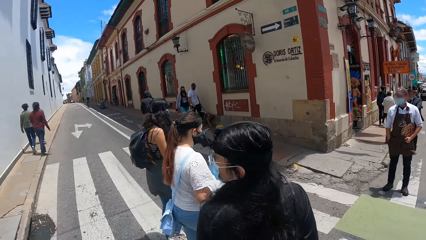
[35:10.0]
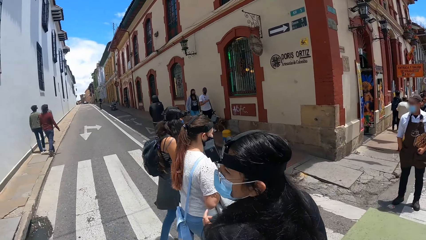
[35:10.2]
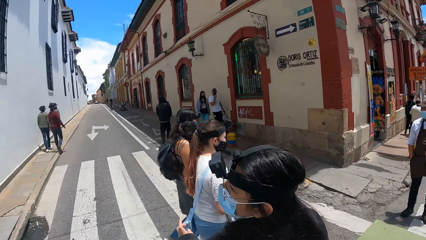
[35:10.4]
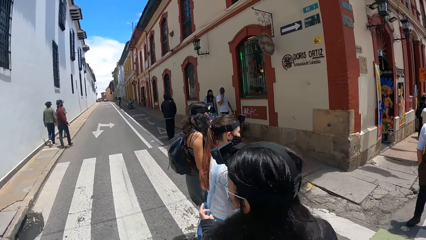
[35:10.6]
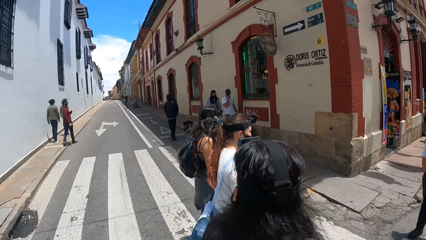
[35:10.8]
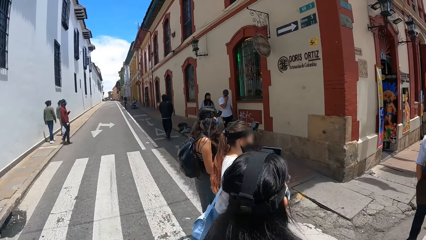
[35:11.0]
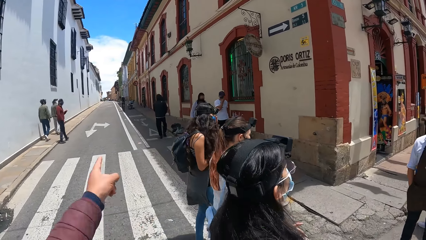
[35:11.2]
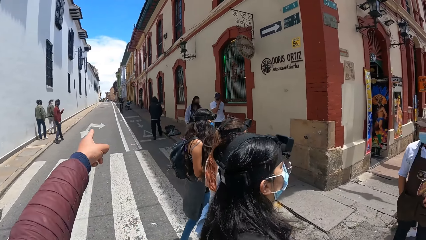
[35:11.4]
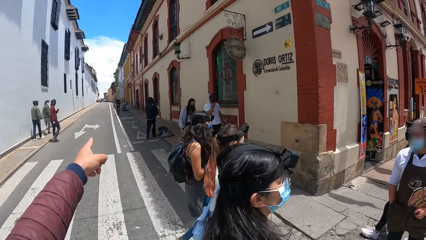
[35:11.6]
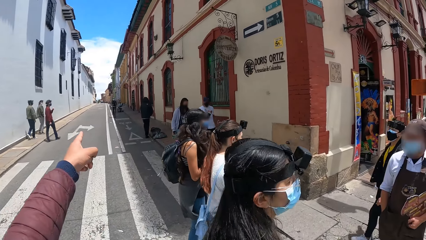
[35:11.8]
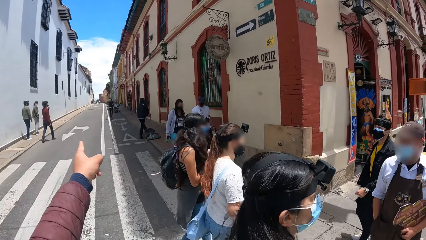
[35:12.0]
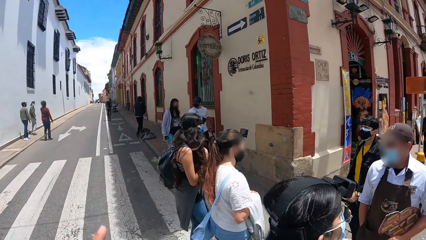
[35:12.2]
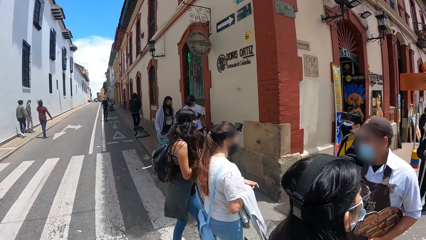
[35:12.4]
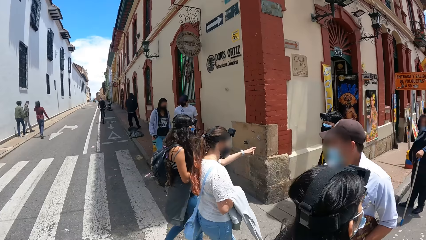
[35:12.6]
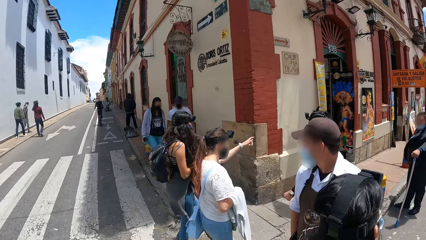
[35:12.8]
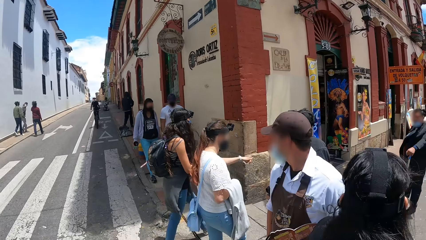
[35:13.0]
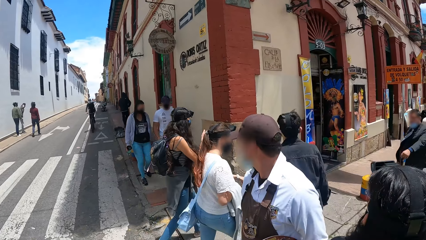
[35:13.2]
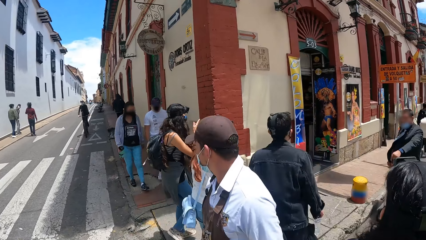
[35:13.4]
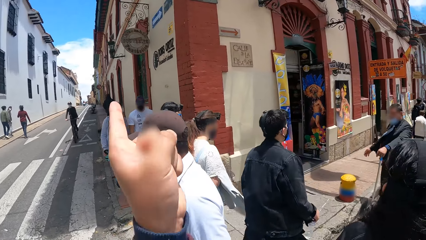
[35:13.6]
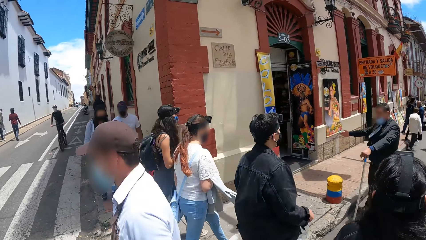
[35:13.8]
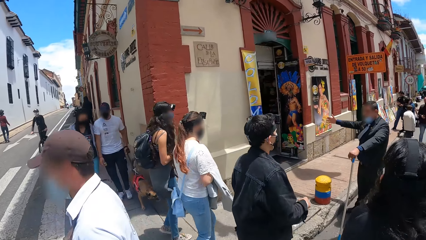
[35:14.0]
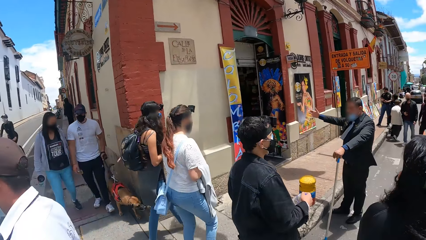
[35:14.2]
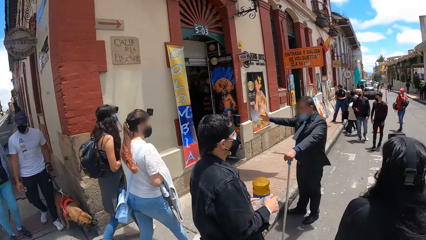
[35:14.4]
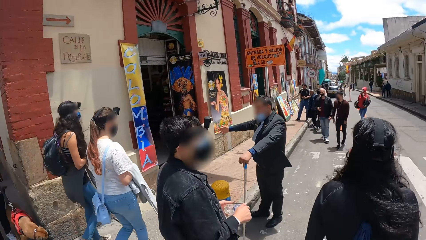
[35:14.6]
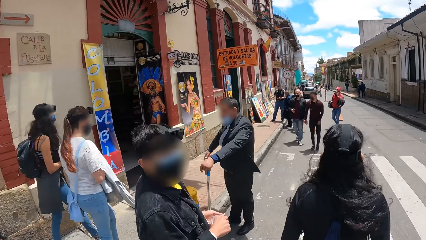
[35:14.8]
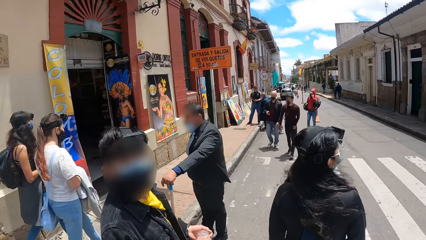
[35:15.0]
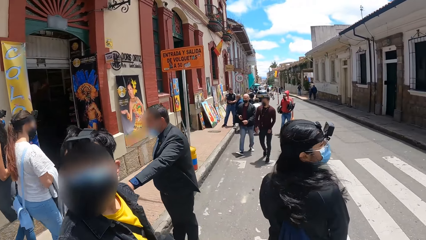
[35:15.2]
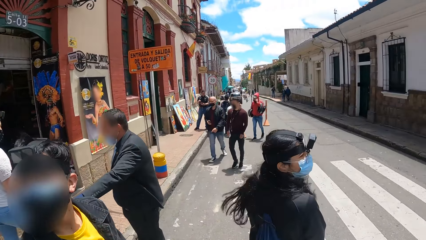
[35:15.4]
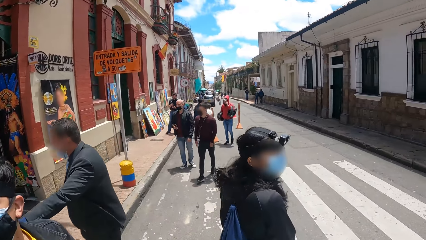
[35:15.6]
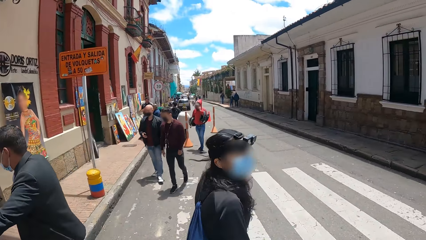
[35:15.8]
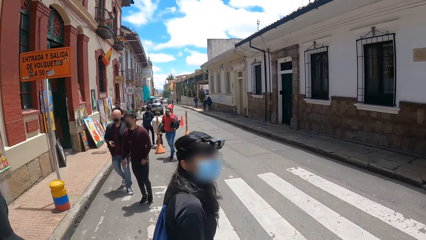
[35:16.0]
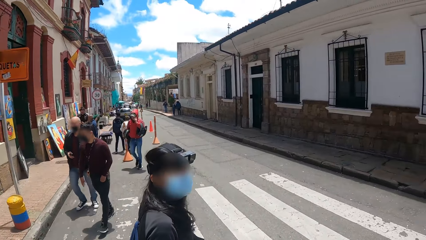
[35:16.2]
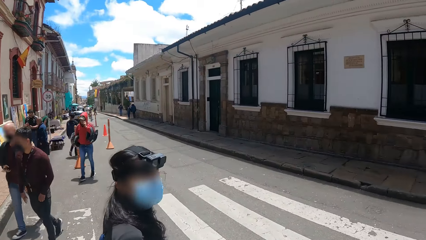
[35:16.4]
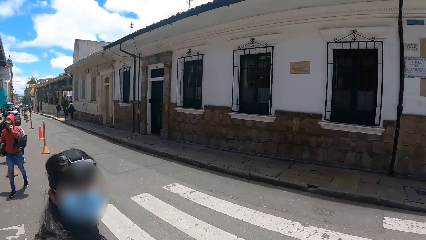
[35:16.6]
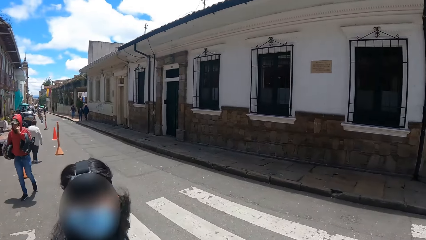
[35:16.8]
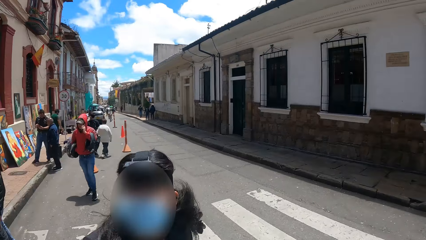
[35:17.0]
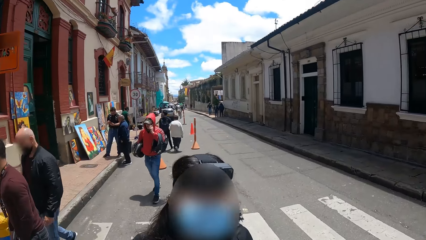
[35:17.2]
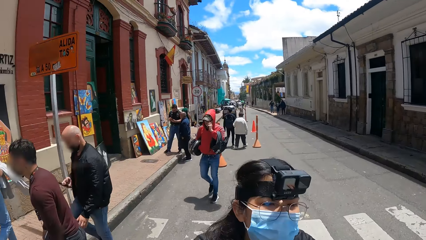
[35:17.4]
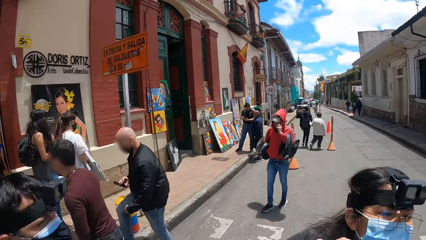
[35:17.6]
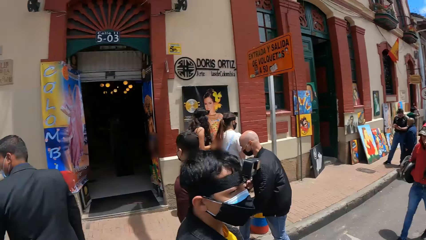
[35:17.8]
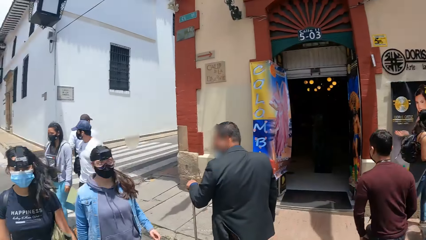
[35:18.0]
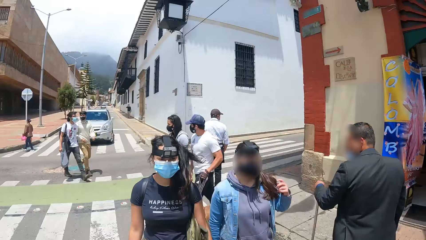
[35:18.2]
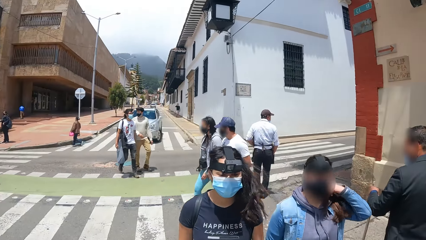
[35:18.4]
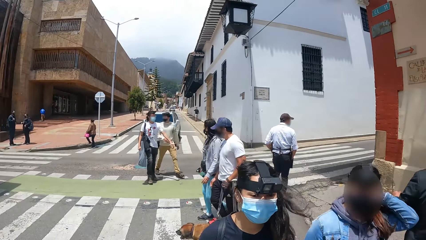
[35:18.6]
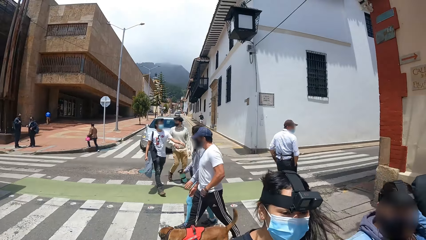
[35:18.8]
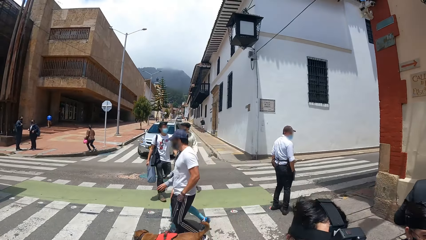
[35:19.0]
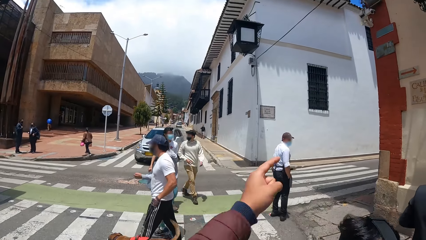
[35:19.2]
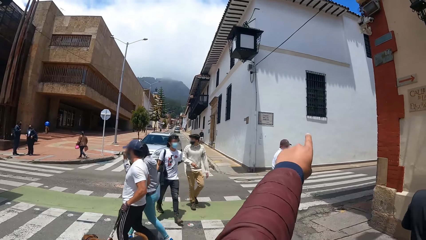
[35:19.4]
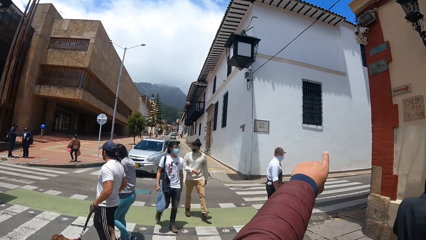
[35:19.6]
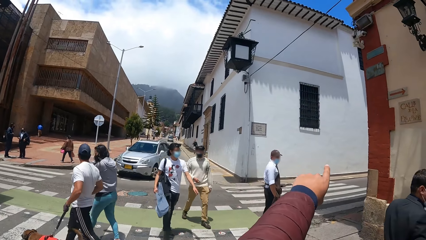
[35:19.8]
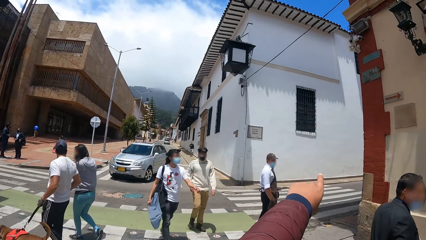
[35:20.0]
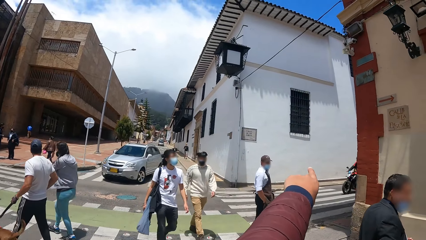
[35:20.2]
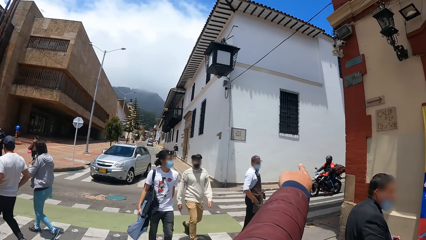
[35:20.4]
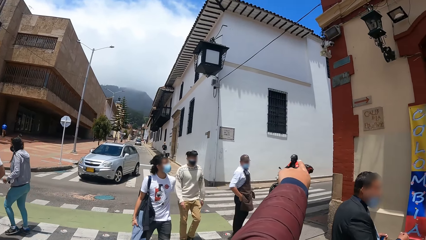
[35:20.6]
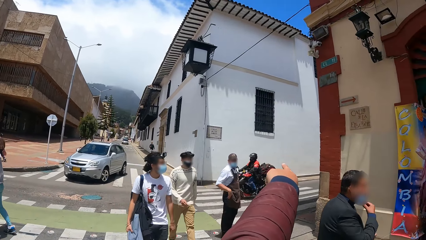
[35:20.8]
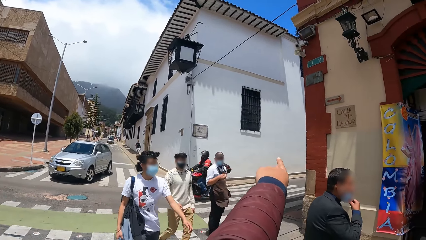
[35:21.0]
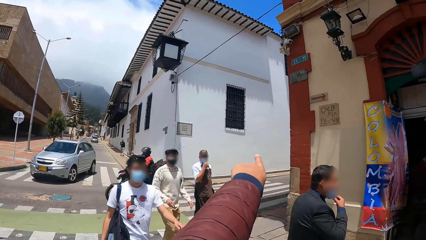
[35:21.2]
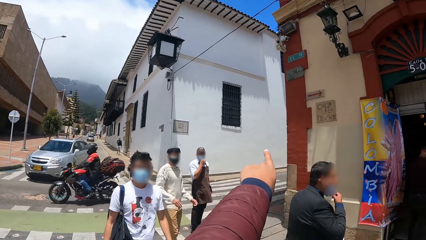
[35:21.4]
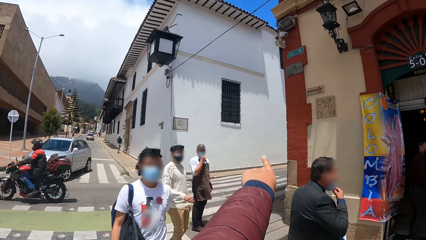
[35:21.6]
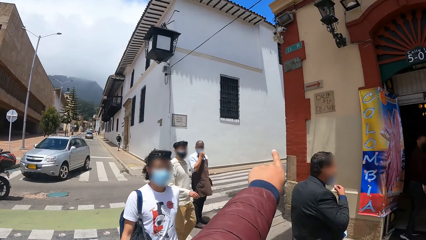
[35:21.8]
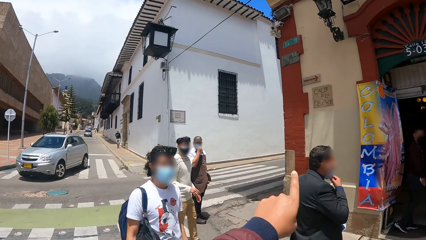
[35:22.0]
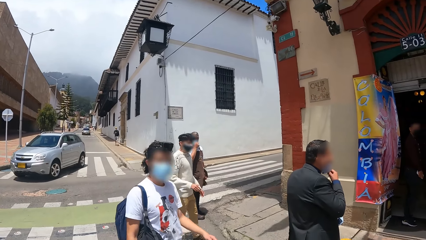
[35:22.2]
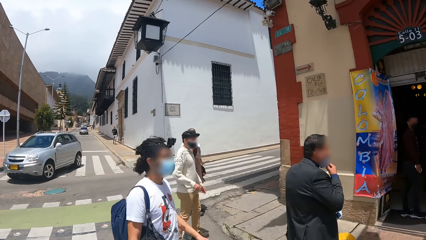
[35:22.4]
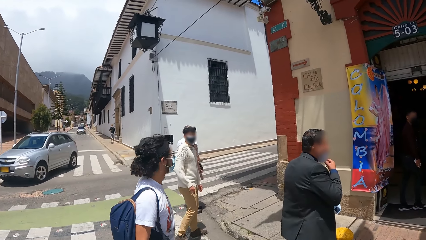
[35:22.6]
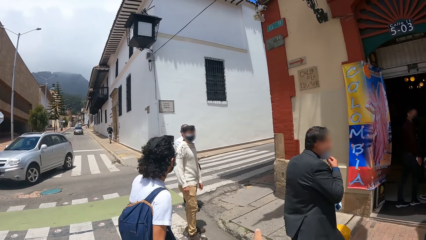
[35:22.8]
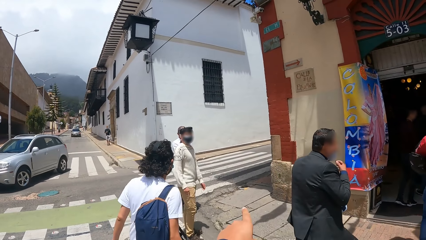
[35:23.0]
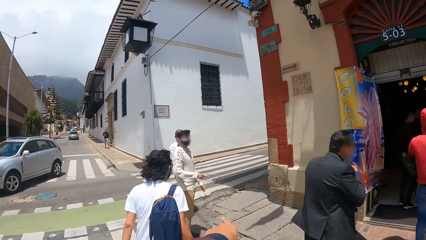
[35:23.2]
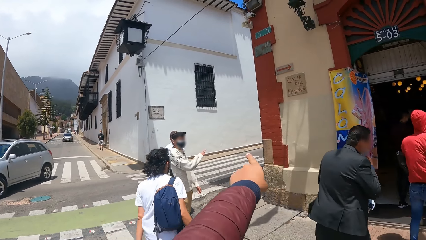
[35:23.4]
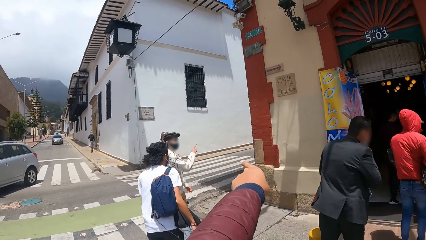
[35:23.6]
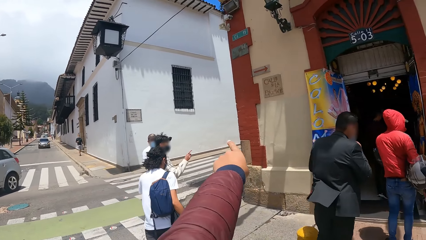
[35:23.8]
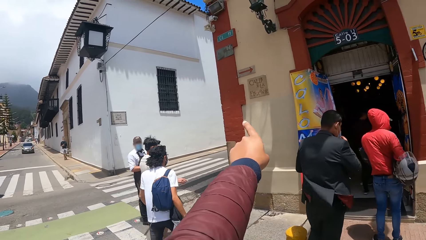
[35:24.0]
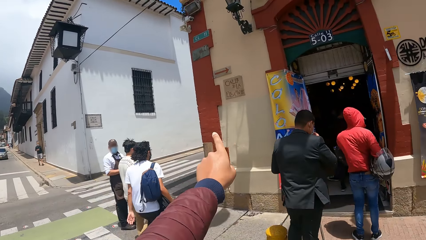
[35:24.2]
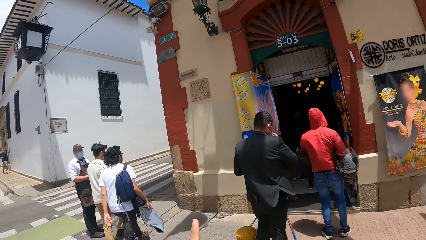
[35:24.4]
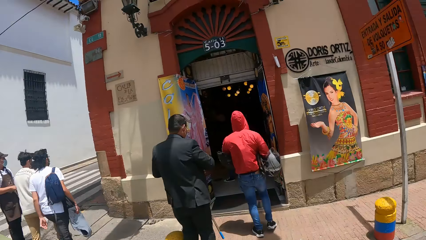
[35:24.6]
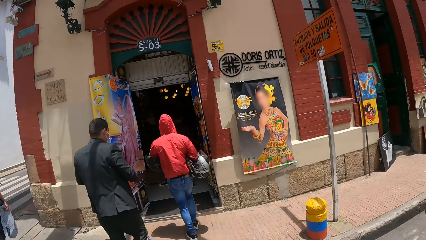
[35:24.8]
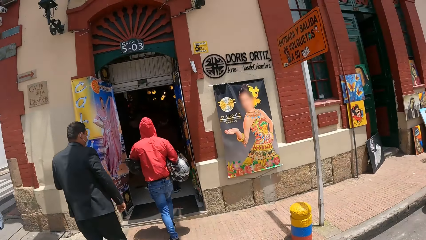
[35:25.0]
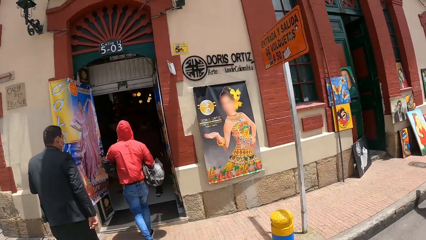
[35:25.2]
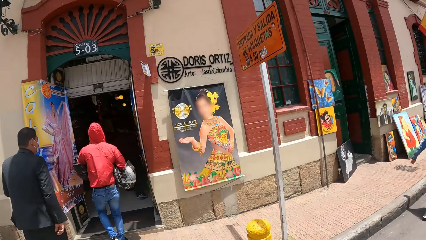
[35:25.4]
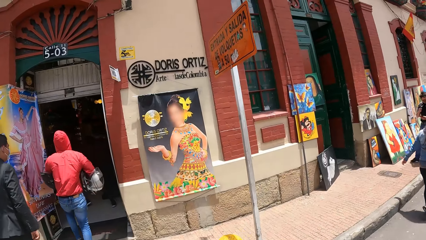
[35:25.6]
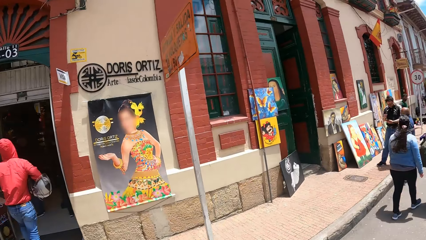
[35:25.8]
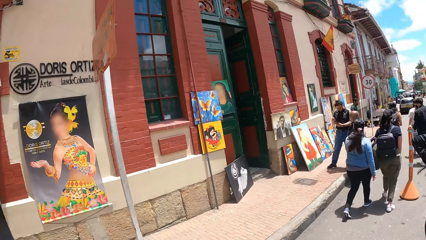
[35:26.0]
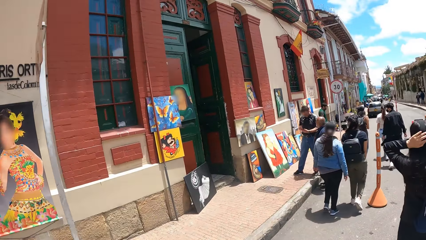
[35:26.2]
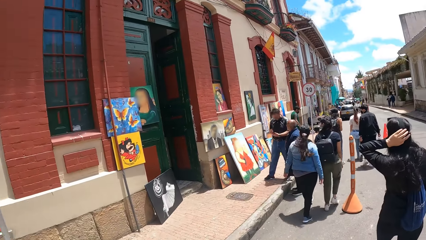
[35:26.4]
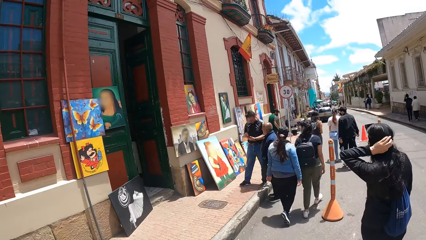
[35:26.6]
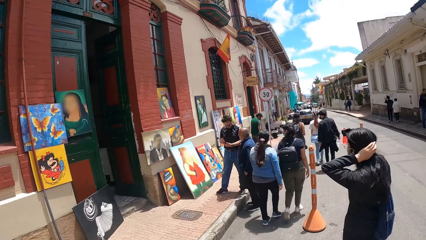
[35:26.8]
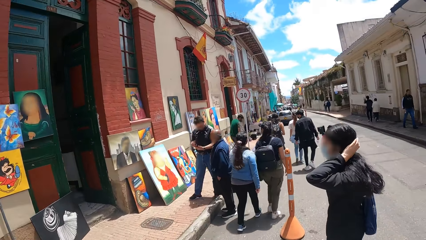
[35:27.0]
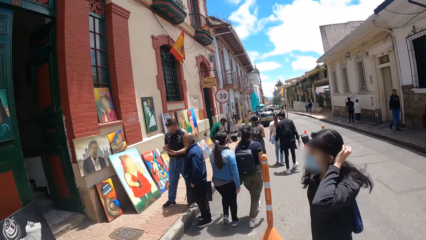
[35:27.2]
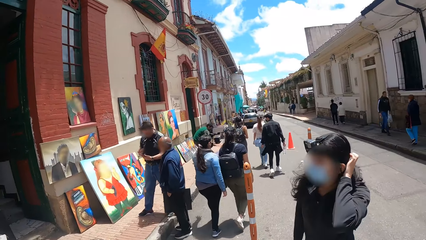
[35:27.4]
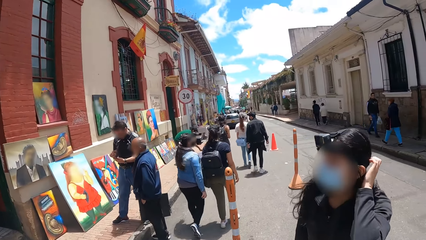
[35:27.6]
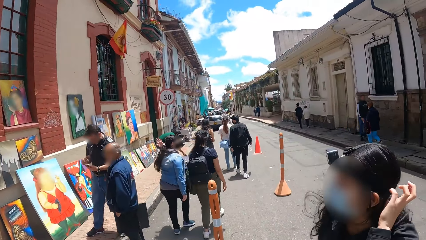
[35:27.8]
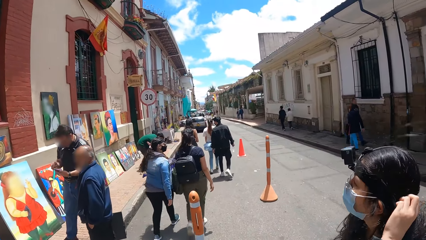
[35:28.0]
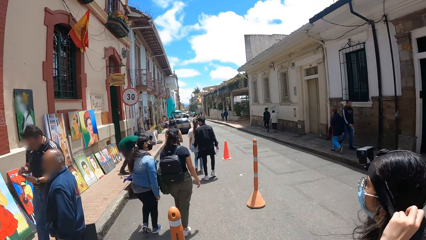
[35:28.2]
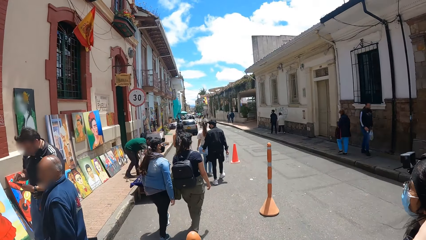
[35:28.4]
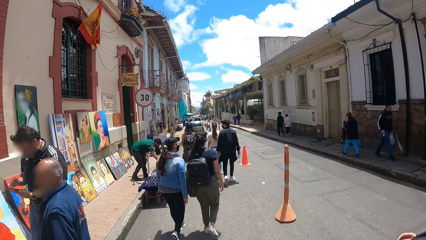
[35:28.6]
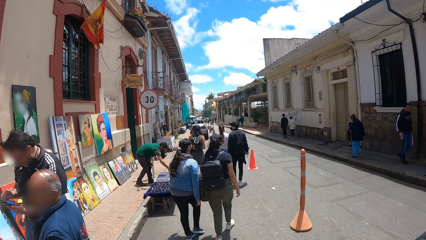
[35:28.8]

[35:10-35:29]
The camera wearer walks on the tarmac road. He lifts up his left hand, points to the other side, and interacts with people. A woman looks at the camera wearer. The camera wearer looks around the tarmac road. He points to the other side with his left finger and puts down his hand. He points to the other side and puts down his hand. He walks on the tarmac road. The woman looks at the camera wearer and touches her hand. The camera wearer interacts with people.
